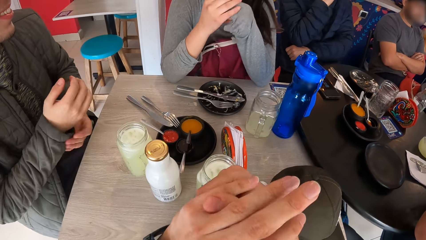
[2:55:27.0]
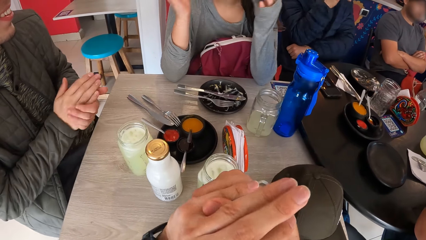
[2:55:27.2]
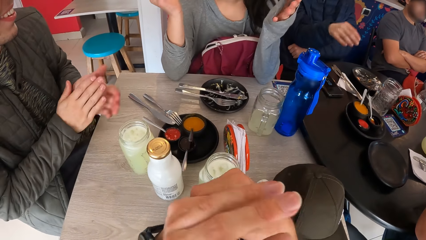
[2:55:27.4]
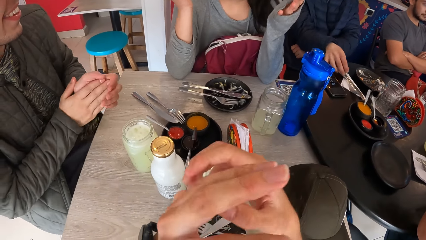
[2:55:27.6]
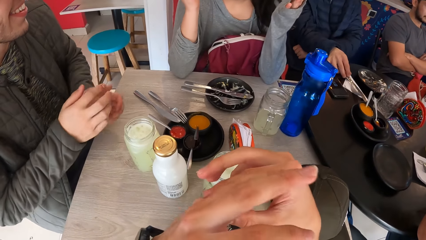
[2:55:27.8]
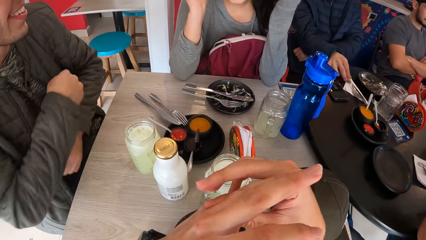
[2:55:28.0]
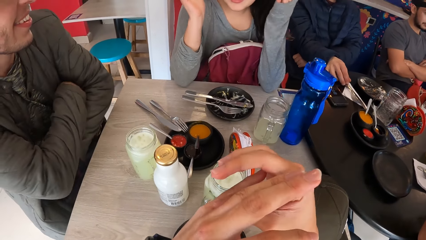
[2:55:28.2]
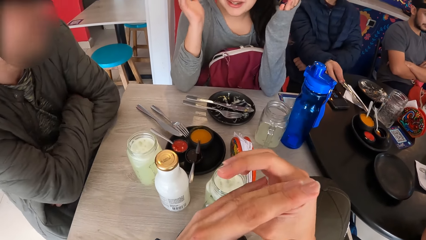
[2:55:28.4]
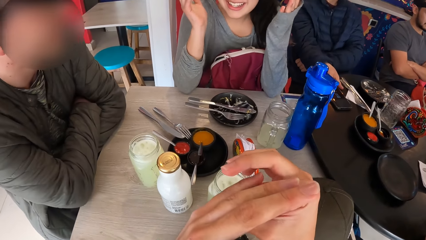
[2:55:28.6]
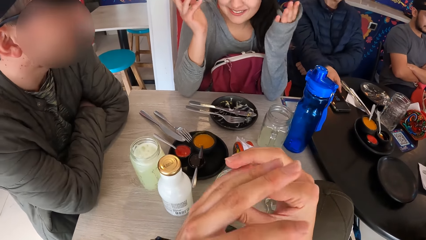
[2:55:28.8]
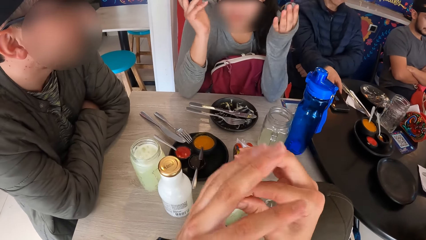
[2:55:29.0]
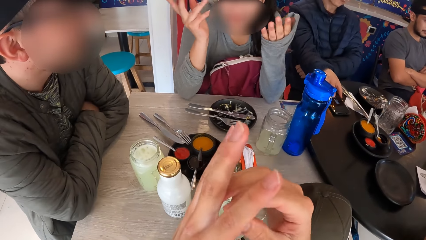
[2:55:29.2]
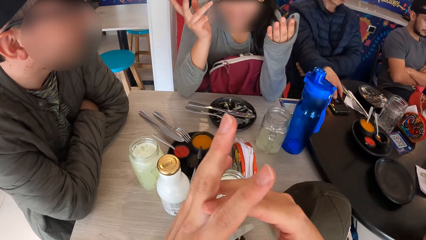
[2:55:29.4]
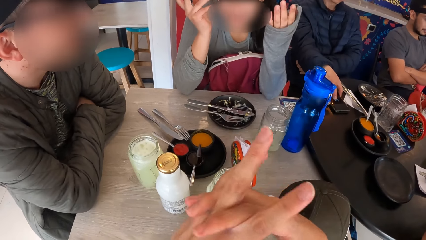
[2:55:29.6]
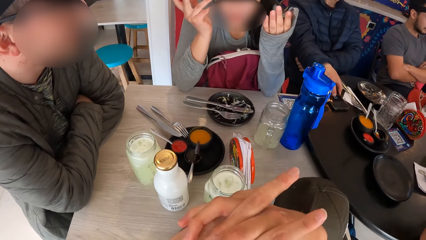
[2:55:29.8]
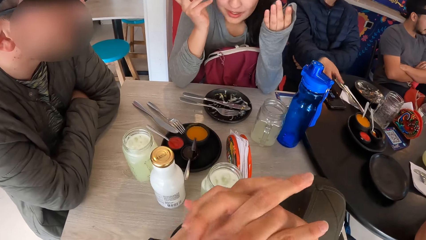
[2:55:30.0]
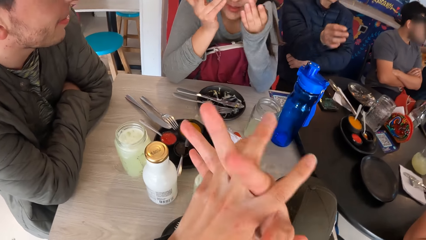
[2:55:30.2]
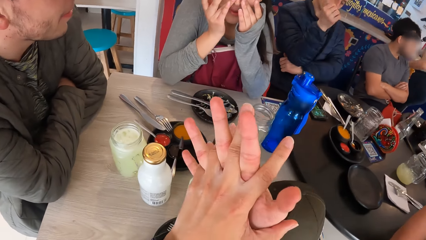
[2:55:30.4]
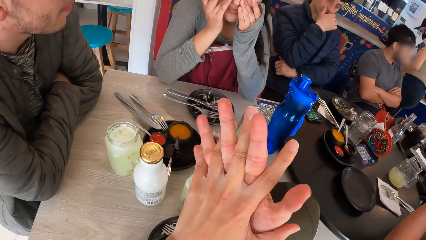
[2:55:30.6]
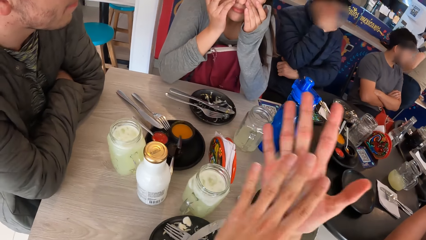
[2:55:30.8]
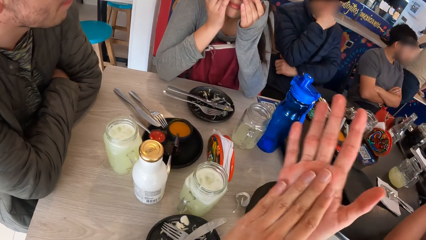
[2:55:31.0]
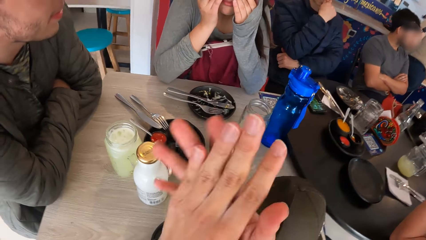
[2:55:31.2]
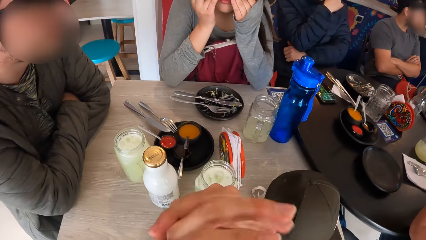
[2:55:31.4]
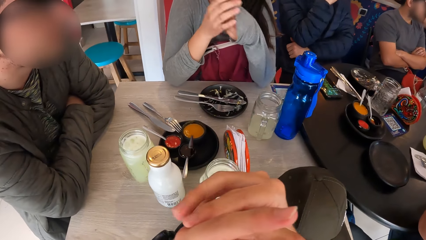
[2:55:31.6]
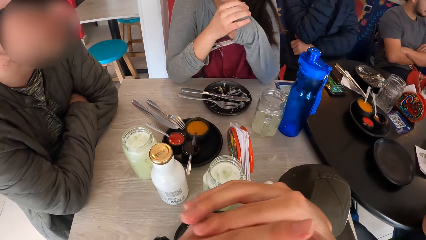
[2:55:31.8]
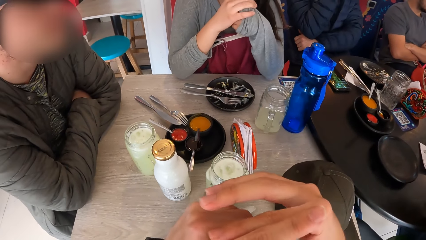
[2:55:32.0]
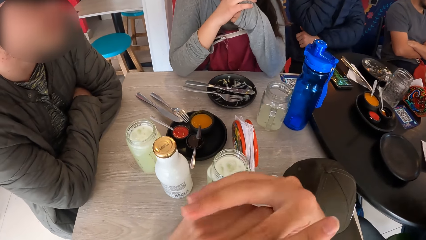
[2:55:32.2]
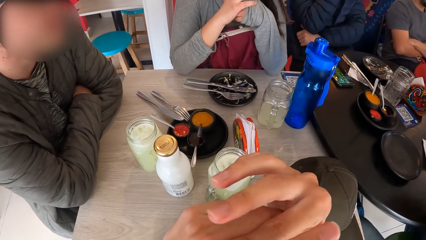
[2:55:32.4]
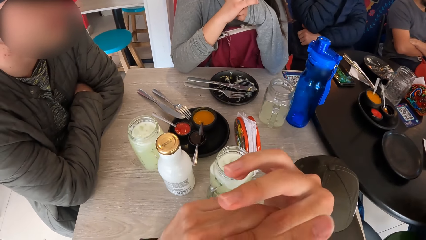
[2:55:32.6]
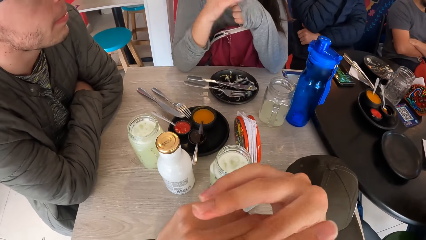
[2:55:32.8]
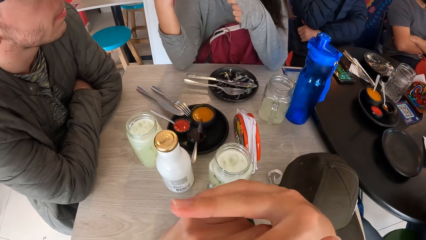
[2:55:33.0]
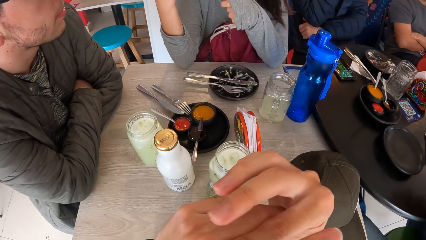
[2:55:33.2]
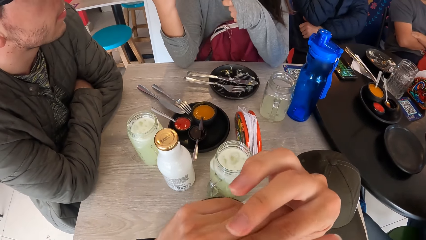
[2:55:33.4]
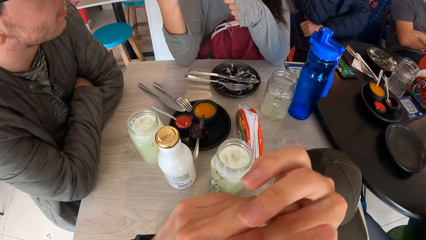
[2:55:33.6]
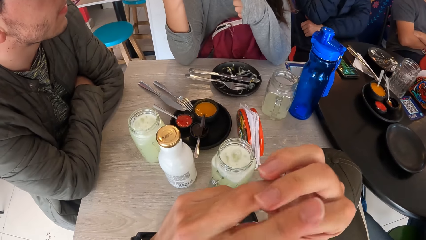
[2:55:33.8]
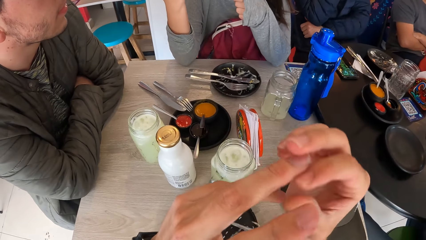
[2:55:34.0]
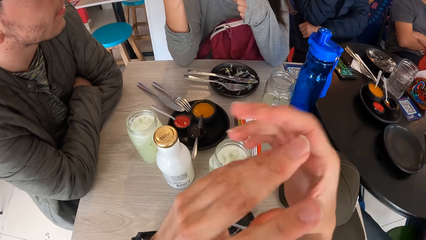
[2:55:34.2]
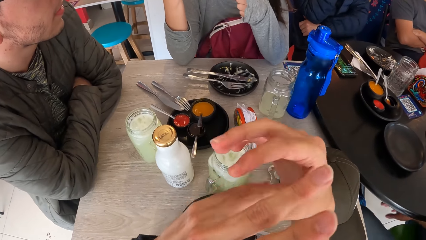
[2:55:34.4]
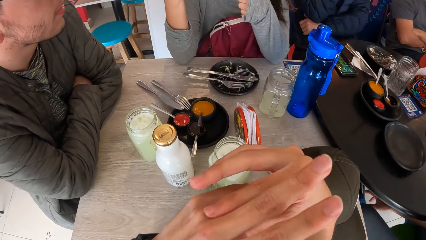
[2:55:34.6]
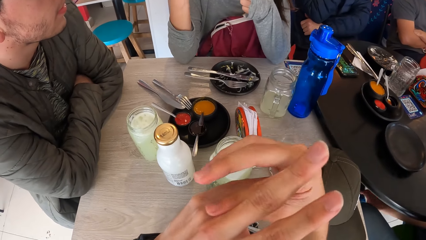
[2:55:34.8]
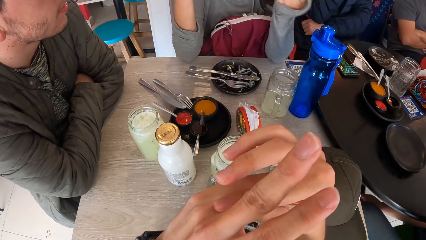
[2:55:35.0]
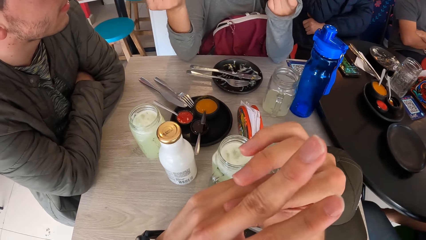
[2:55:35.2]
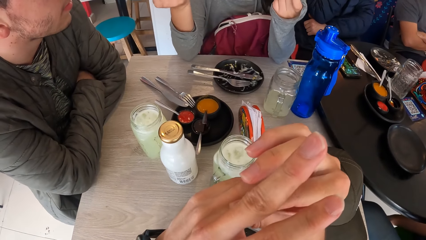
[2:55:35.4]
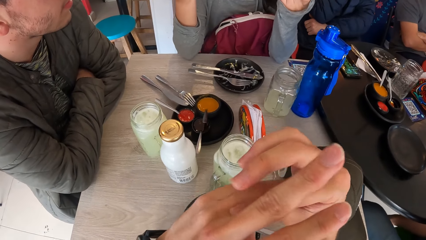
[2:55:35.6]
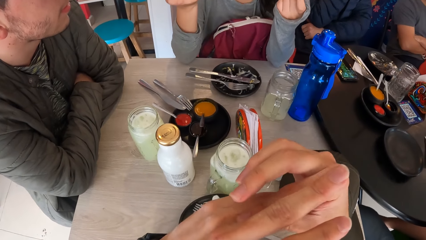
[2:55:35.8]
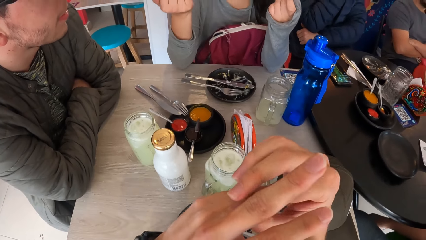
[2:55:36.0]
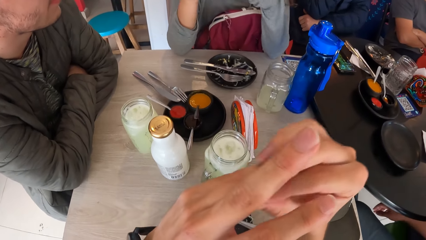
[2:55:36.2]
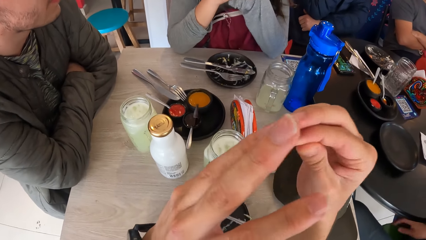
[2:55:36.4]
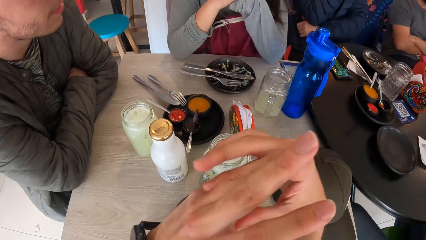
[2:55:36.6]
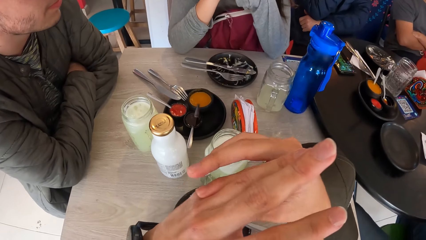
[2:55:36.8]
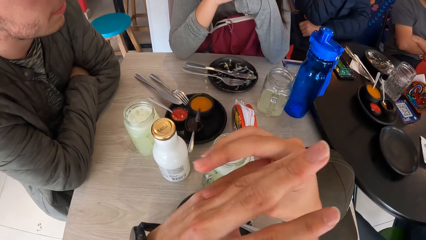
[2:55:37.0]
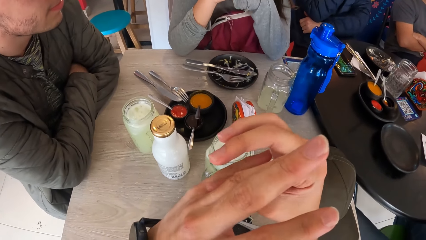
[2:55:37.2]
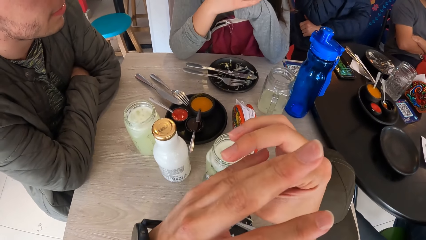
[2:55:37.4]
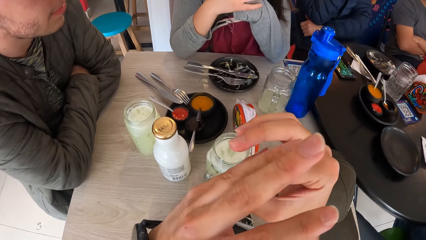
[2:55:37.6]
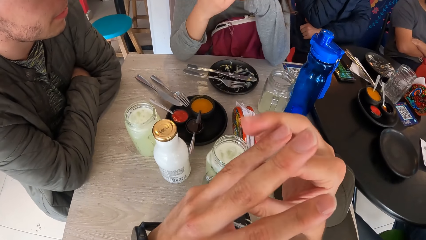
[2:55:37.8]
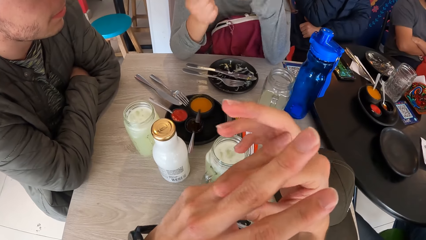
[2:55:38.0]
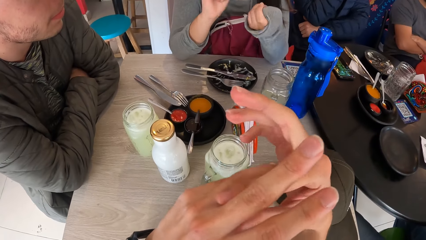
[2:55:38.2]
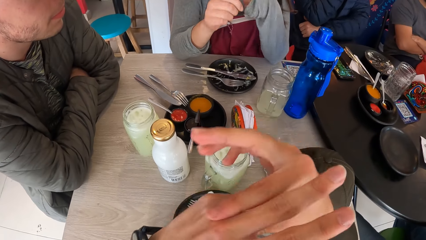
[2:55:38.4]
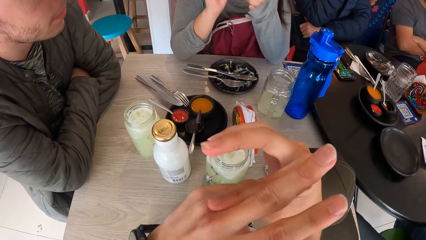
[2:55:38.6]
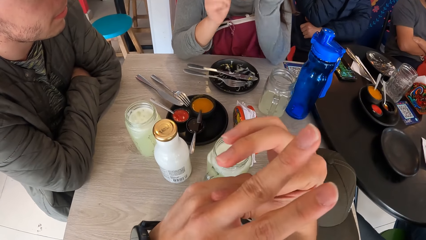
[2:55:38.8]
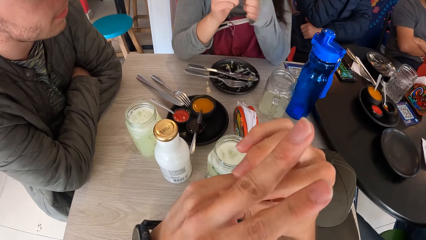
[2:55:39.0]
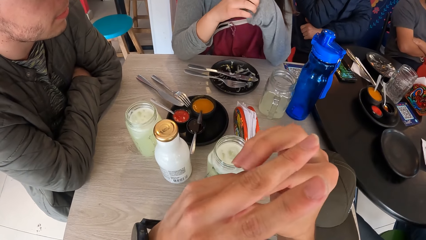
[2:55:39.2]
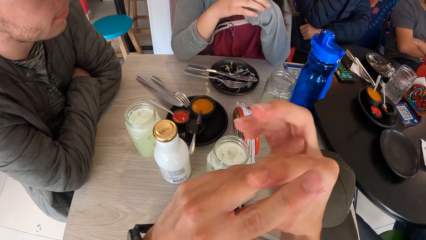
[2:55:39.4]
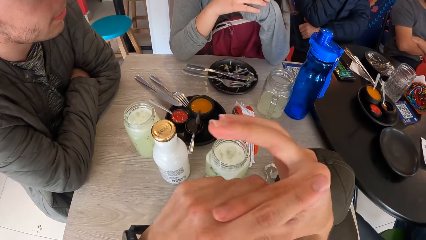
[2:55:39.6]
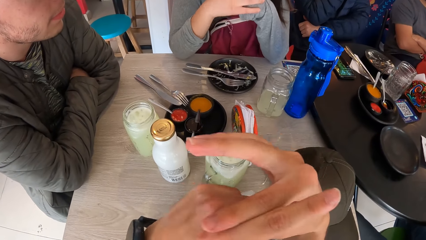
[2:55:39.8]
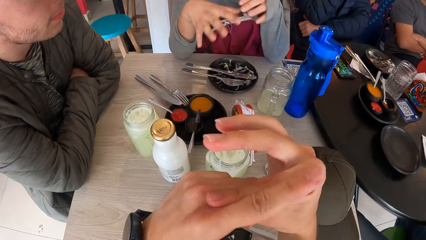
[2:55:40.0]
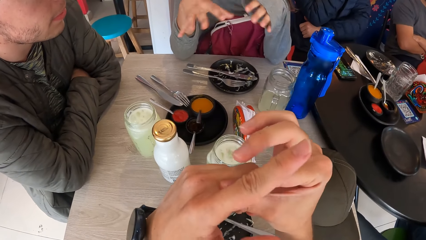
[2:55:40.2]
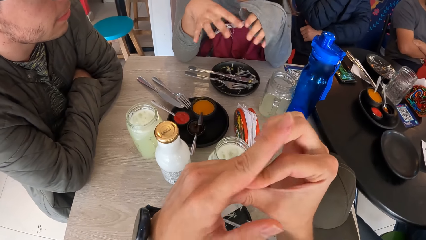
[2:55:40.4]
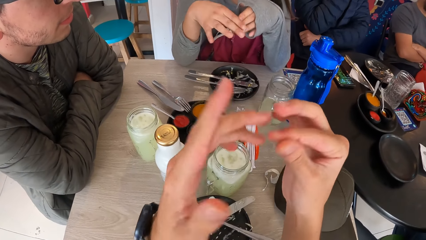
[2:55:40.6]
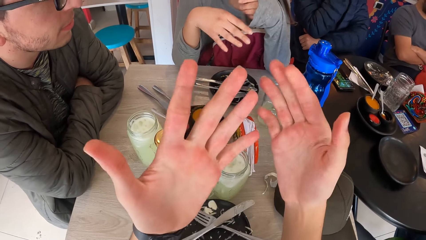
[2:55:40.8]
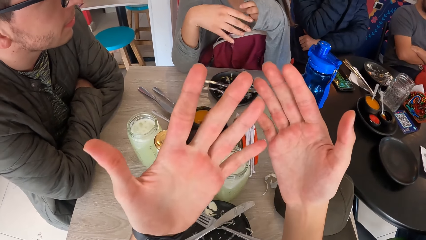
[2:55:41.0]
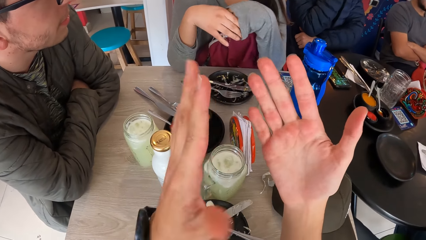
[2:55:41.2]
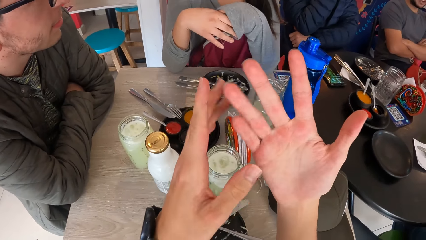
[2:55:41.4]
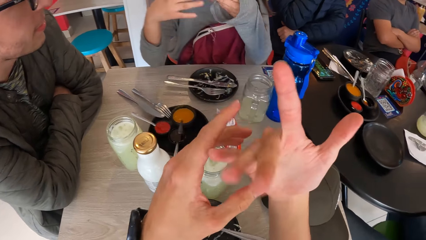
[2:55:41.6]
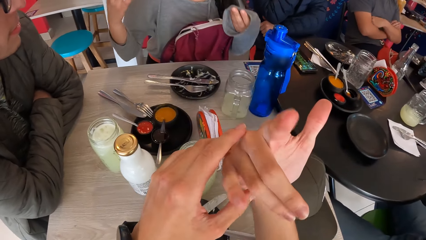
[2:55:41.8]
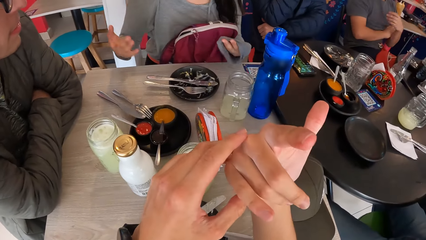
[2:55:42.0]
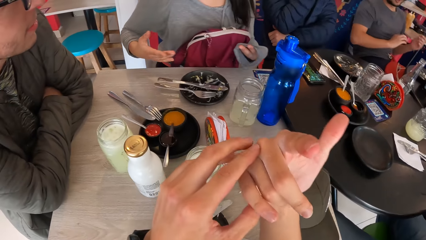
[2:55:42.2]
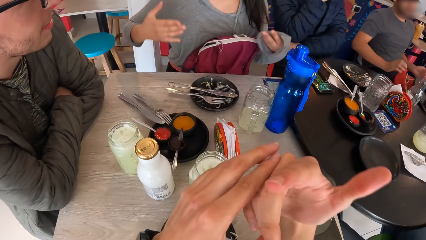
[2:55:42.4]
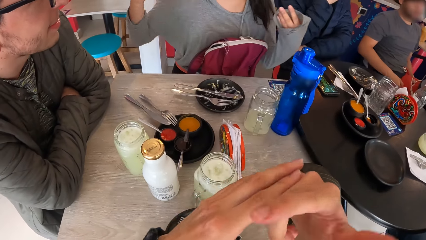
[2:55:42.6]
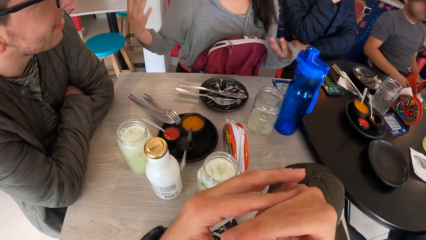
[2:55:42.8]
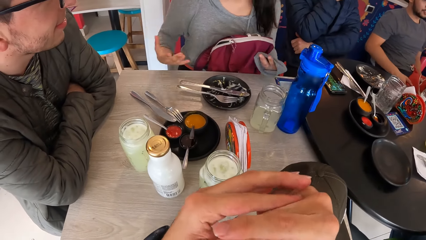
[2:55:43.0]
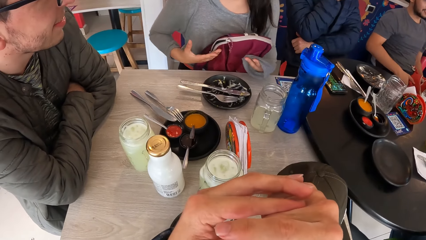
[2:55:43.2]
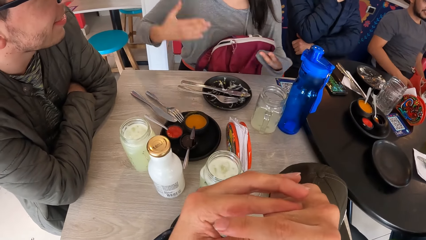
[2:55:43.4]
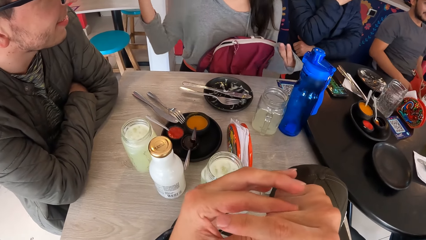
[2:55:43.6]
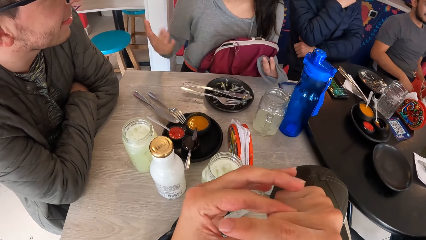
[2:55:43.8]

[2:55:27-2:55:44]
A man touches a fork on a table with his right hand. The man touches a phone on the table with his right hand. The camera wearer scratches fingers. He looks at his hands.
